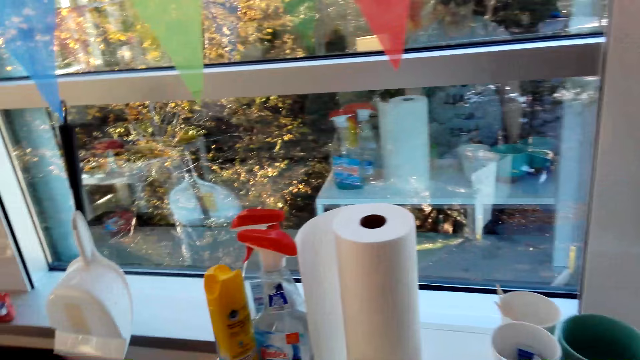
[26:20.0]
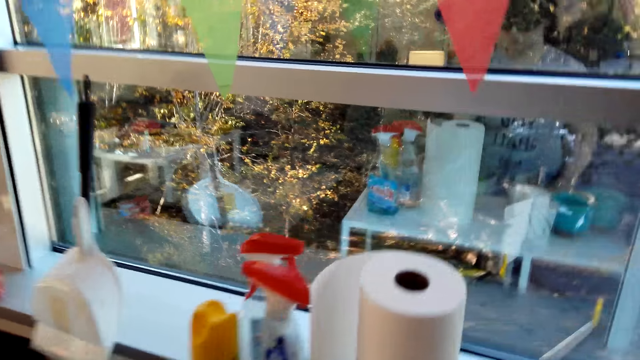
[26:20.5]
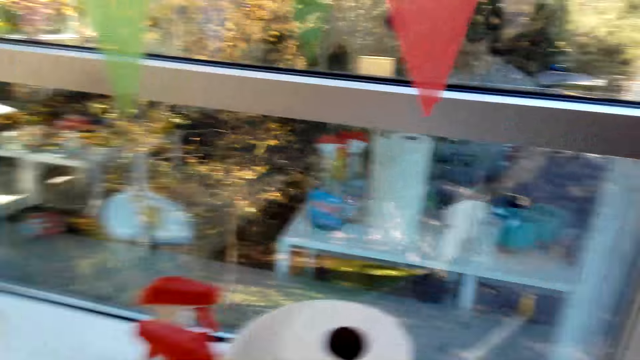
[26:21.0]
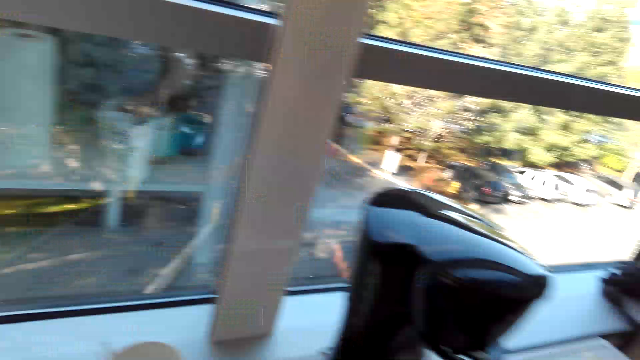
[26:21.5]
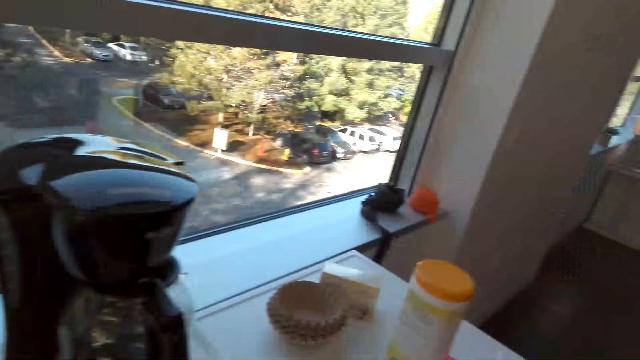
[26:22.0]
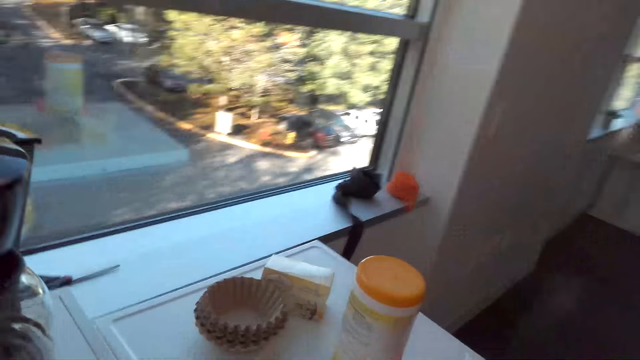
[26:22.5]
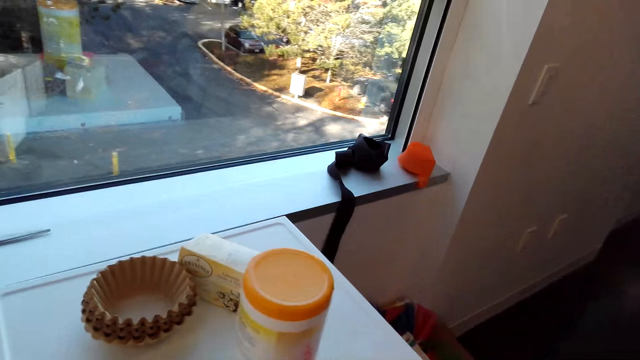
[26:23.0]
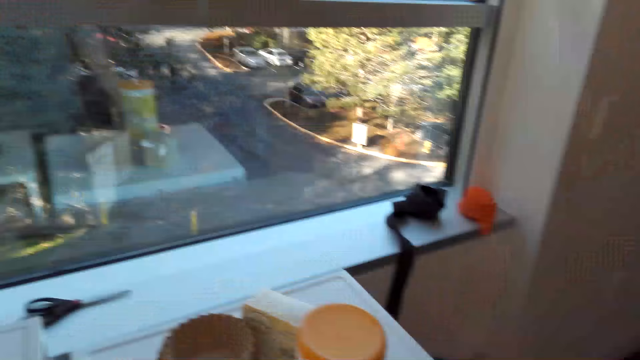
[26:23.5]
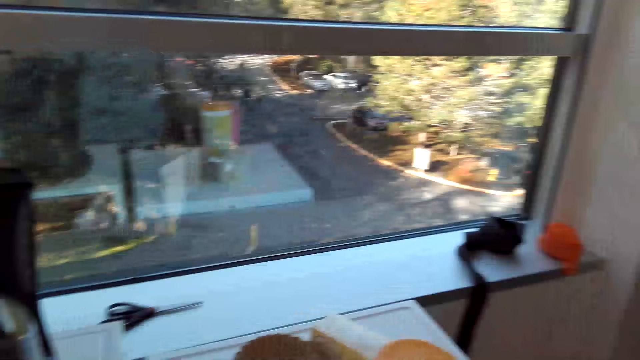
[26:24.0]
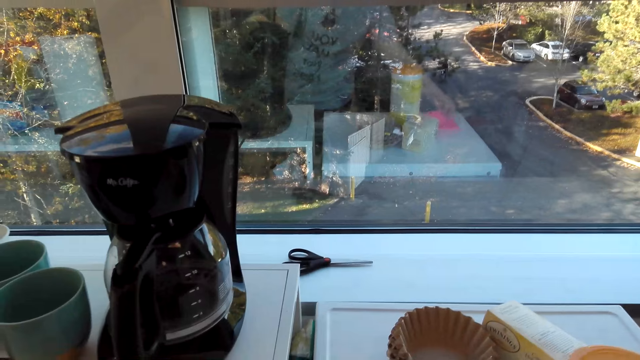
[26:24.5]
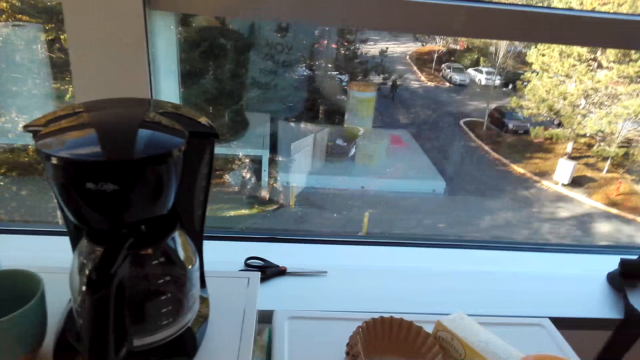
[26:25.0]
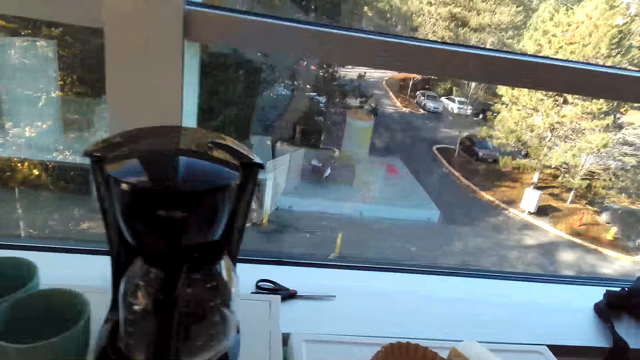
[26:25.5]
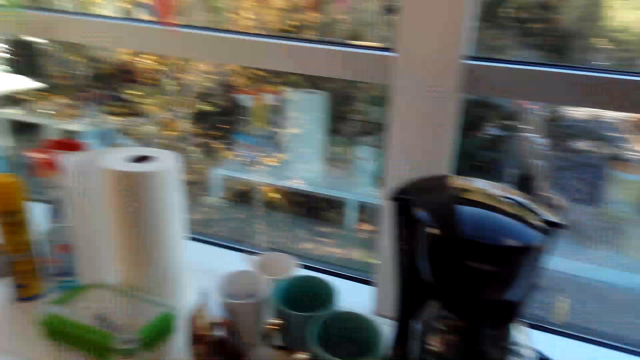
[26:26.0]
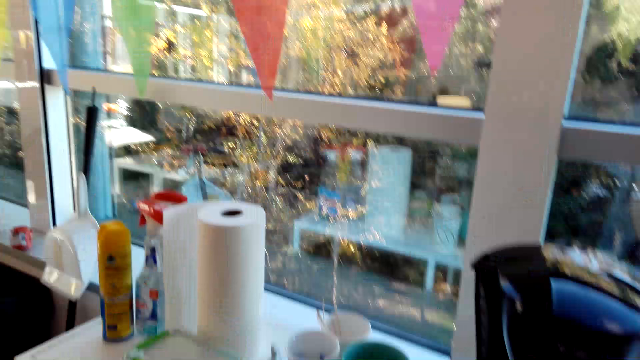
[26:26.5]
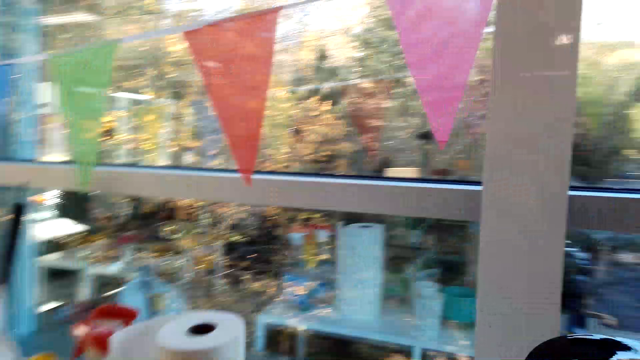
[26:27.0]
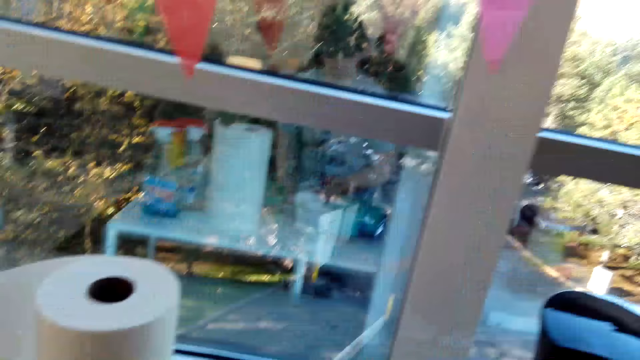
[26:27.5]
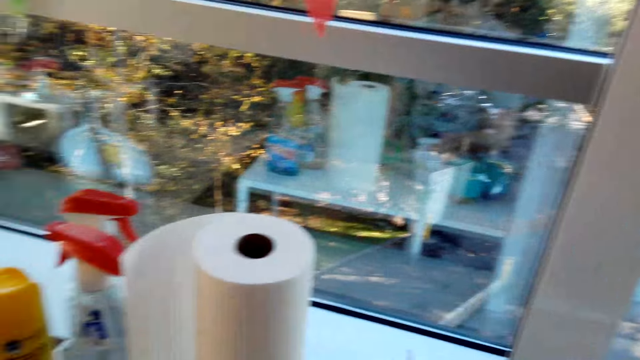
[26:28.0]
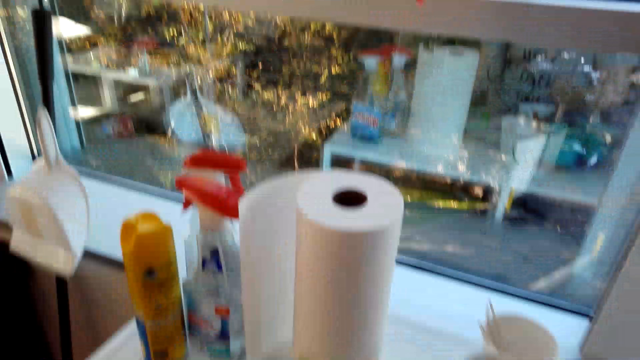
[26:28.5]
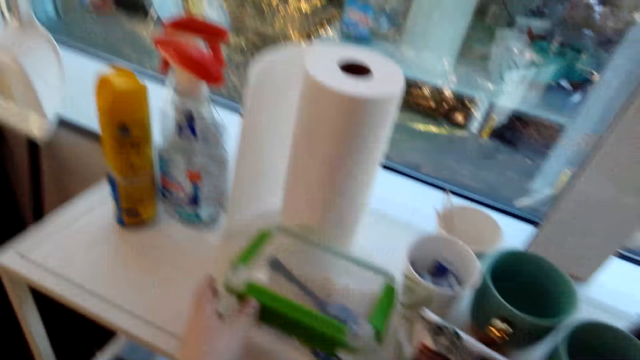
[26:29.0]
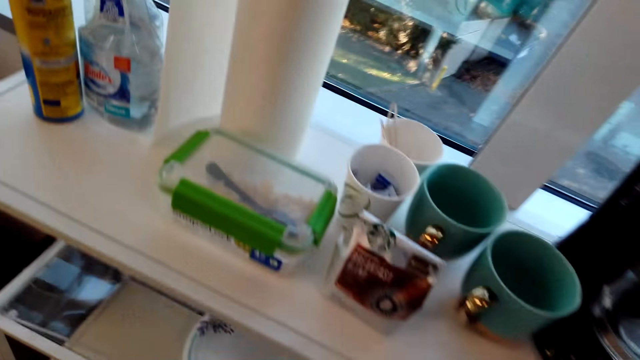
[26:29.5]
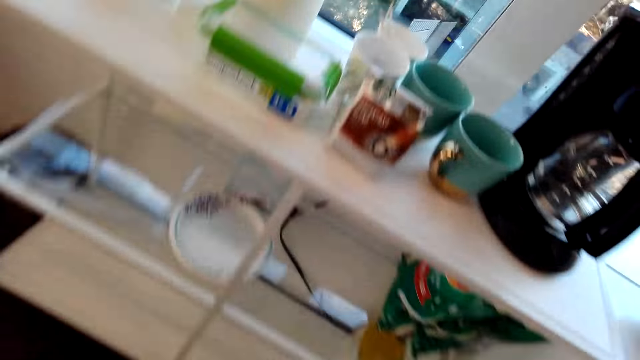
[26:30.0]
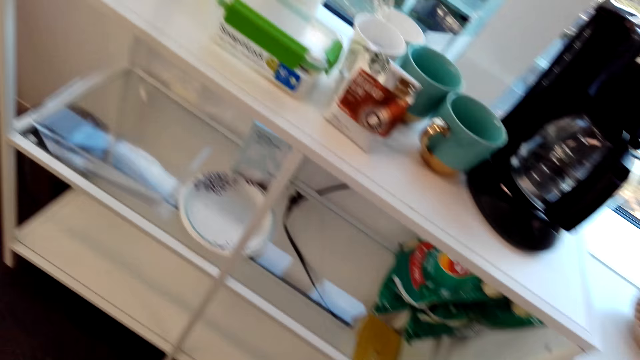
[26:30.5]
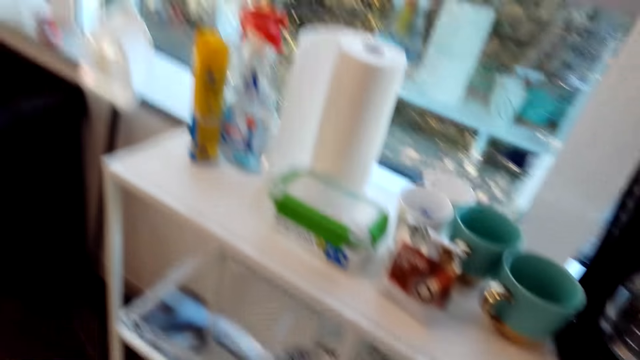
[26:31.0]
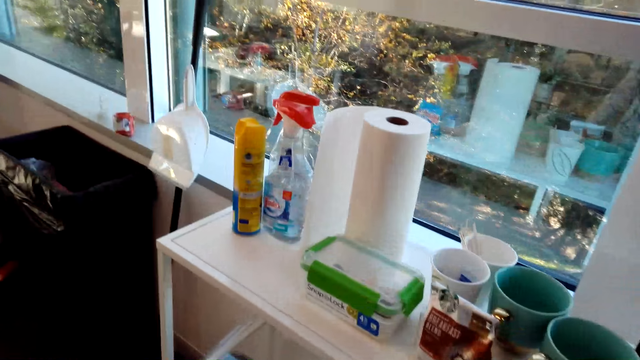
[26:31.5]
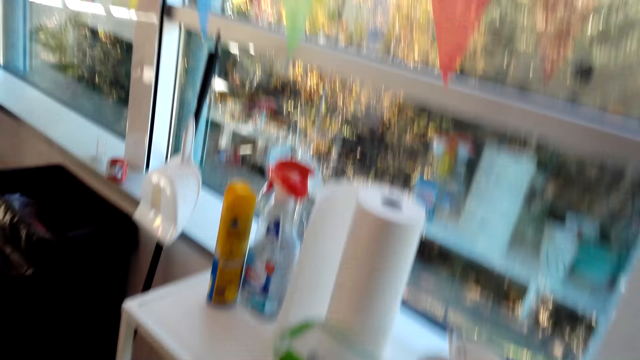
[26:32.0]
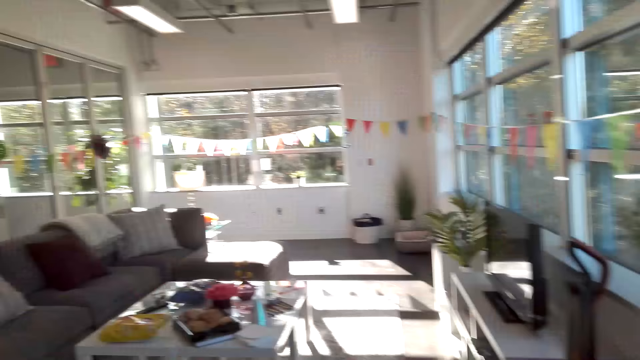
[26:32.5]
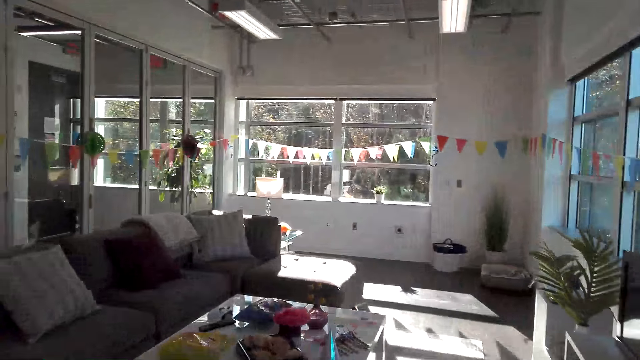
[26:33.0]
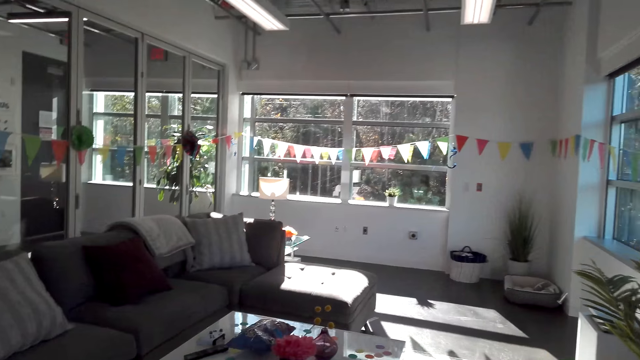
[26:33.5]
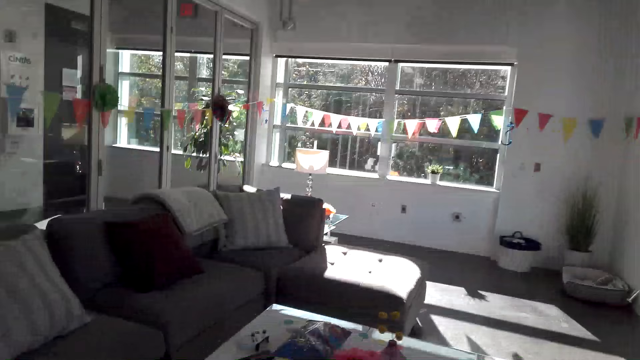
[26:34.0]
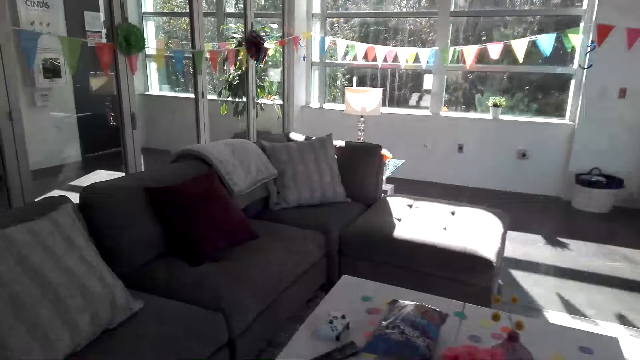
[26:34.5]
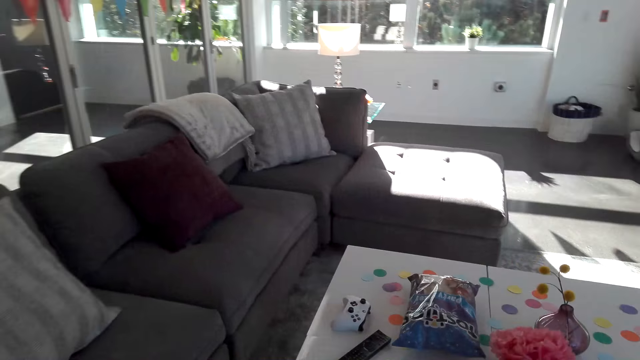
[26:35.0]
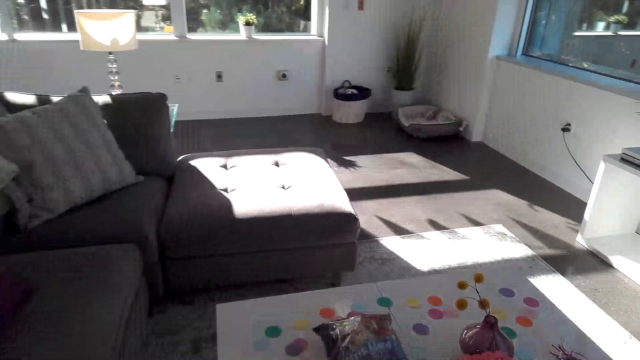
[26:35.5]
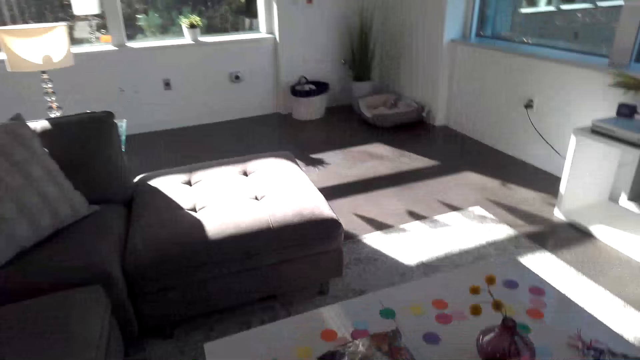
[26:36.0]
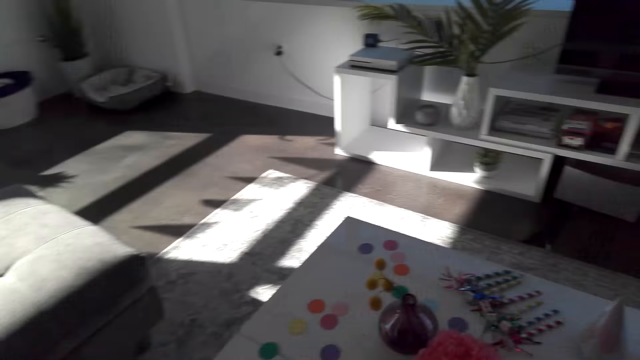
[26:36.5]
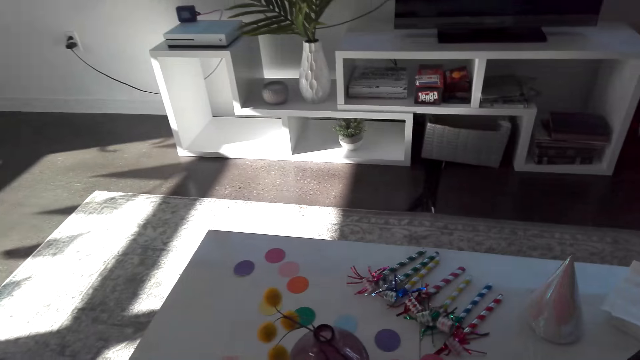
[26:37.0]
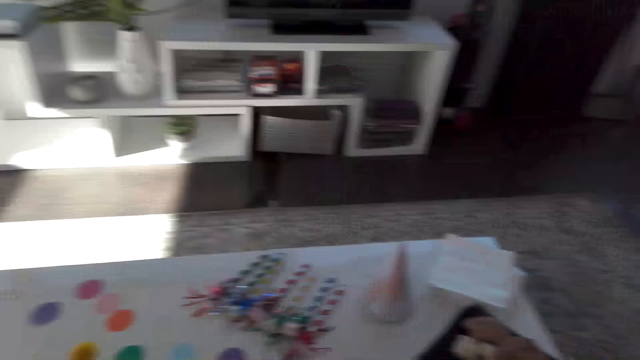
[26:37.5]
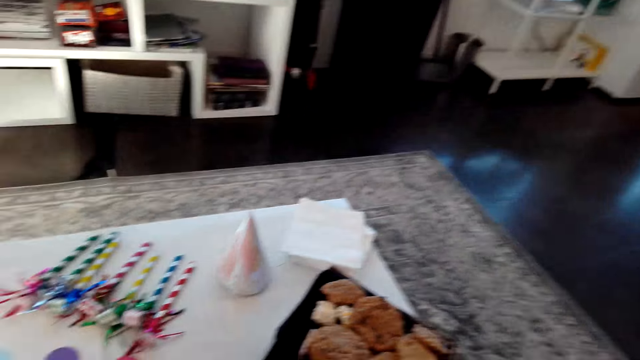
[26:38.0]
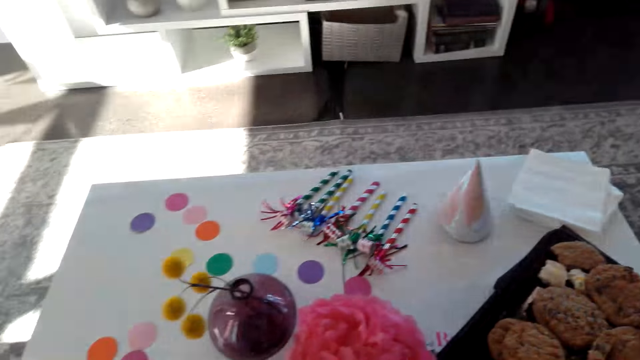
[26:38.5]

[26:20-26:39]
The camera wearer walks around the room.

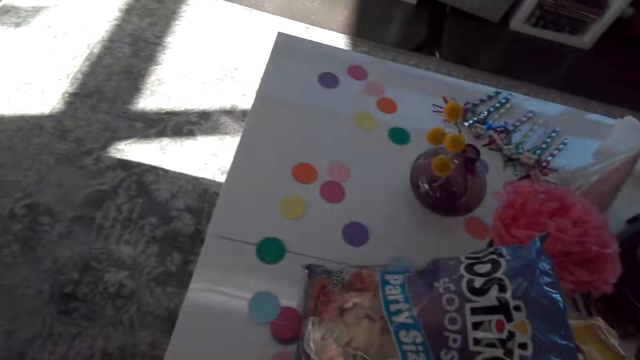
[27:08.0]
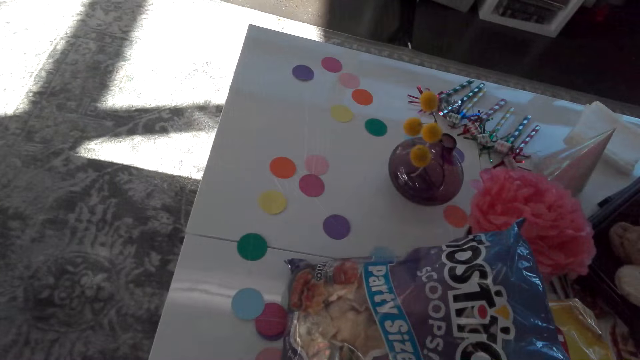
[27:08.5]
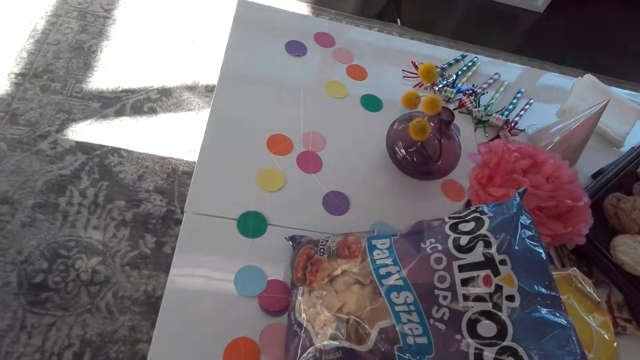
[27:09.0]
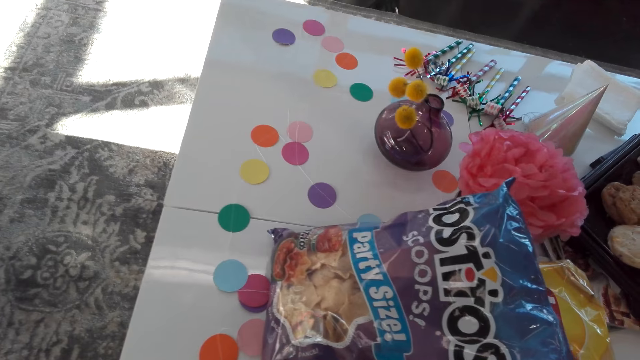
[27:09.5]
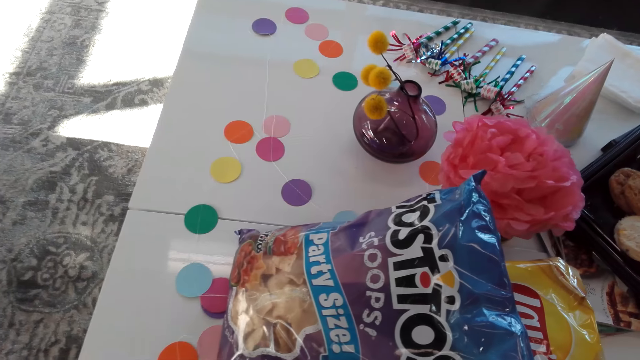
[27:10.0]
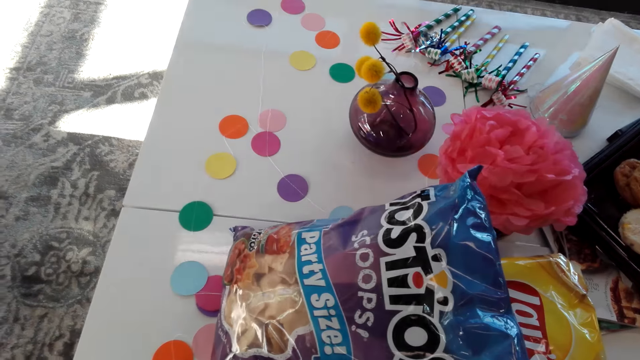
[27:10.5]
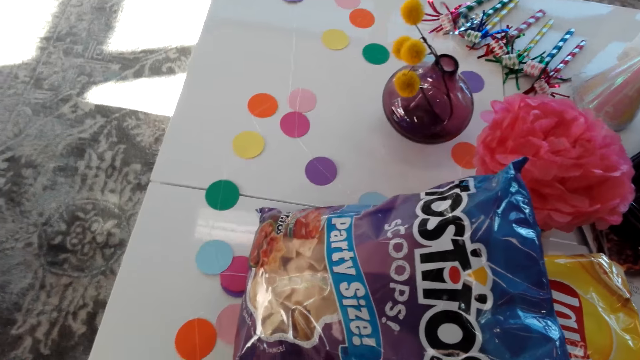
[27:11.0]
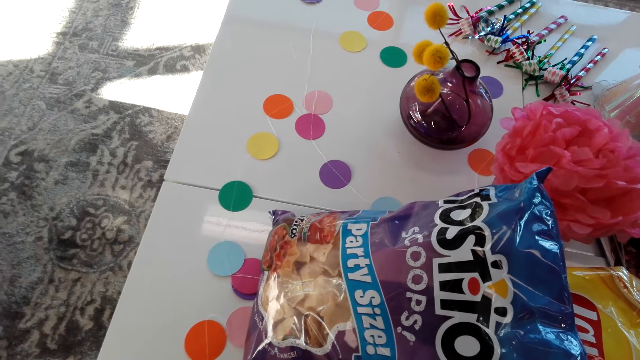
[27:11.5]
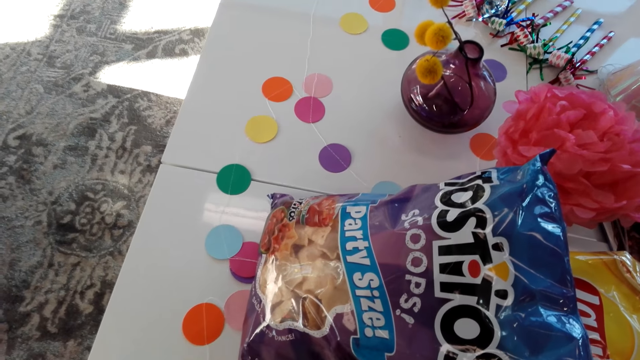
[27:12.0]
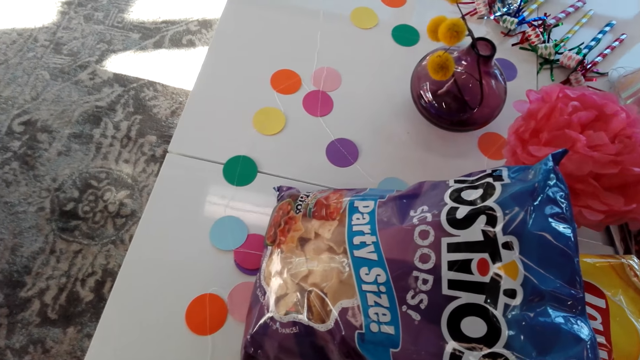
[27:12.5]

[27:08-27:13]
The camera wearer stands in the house.
